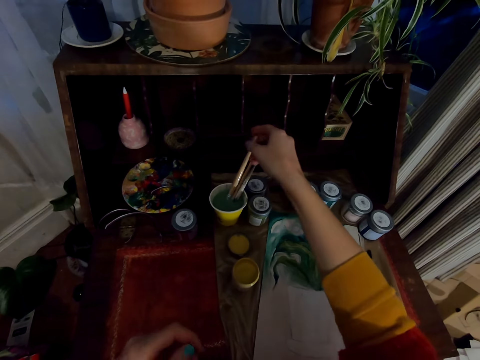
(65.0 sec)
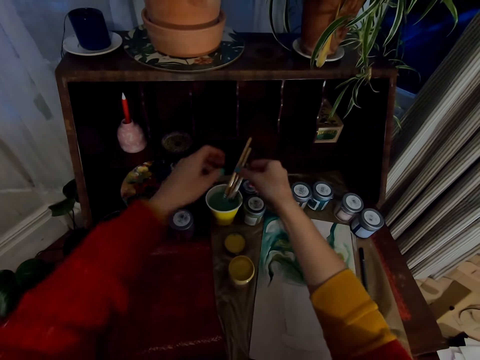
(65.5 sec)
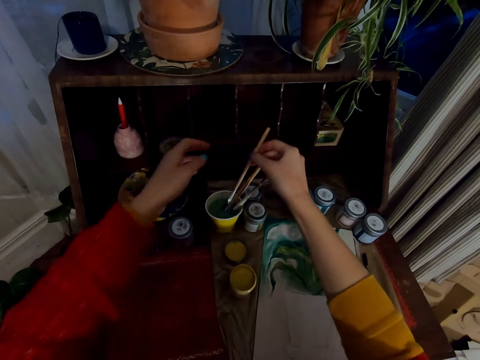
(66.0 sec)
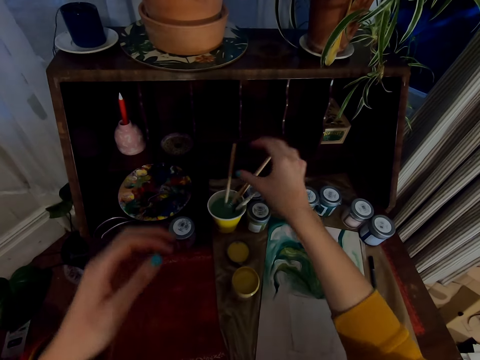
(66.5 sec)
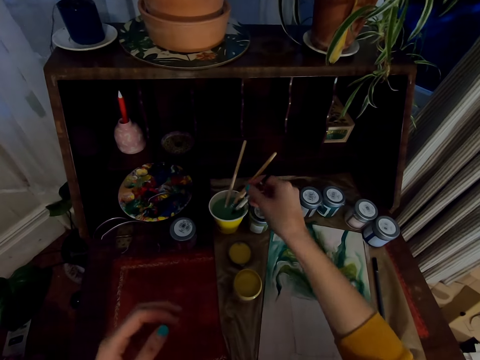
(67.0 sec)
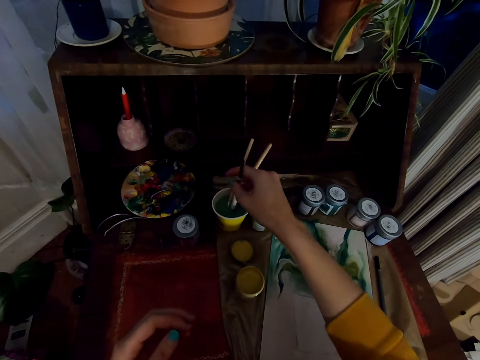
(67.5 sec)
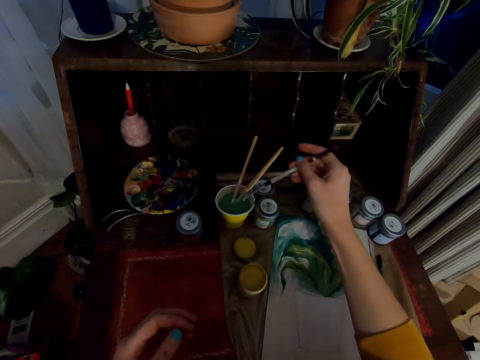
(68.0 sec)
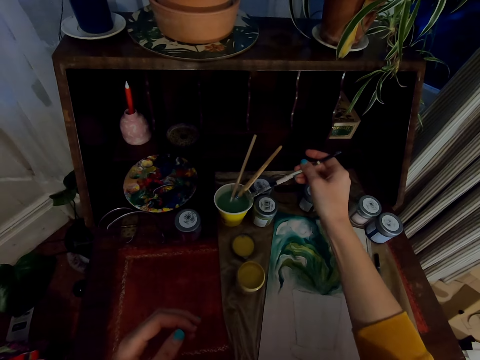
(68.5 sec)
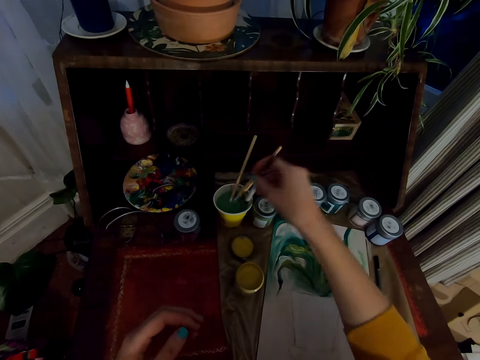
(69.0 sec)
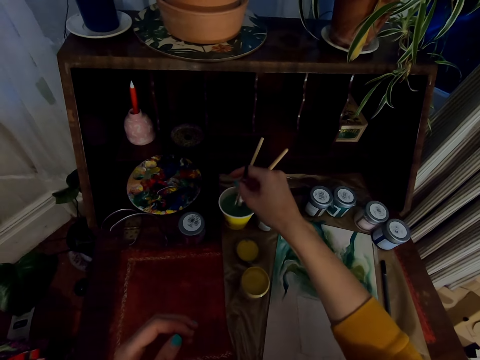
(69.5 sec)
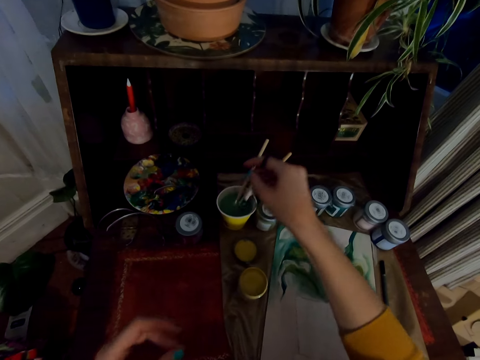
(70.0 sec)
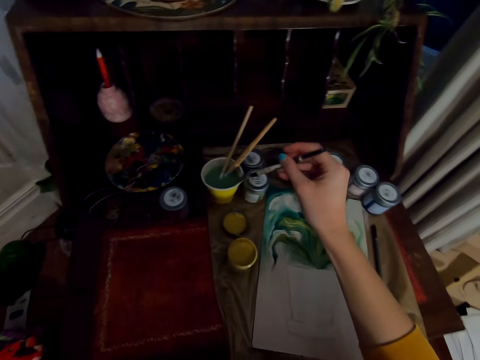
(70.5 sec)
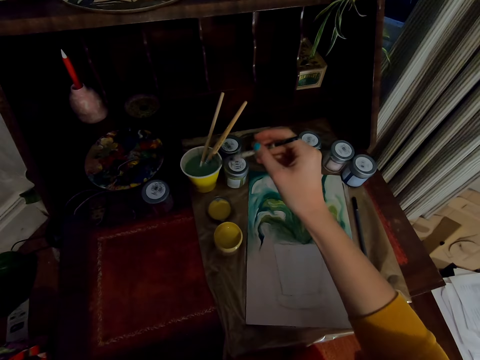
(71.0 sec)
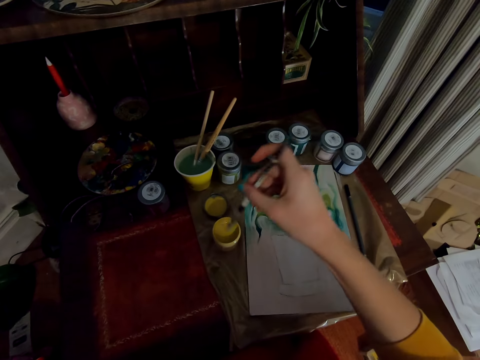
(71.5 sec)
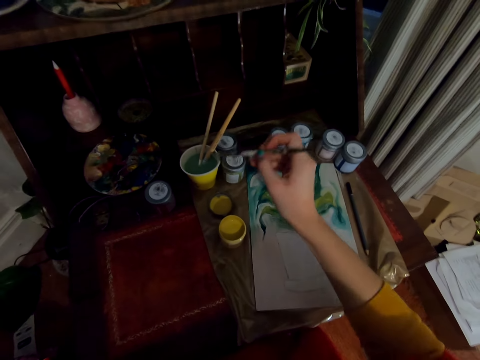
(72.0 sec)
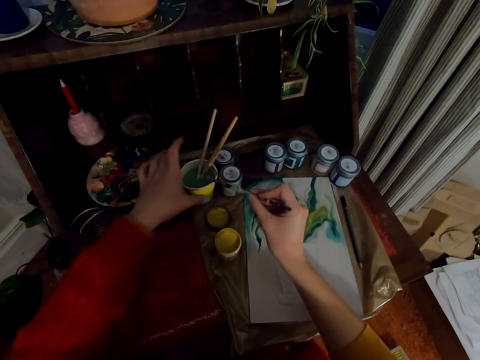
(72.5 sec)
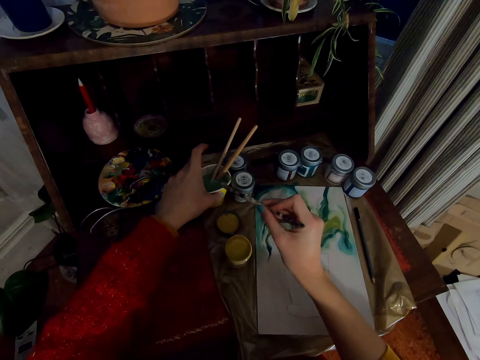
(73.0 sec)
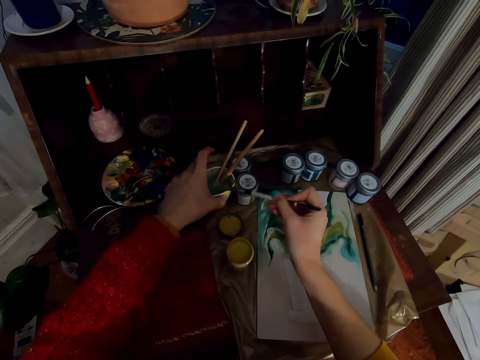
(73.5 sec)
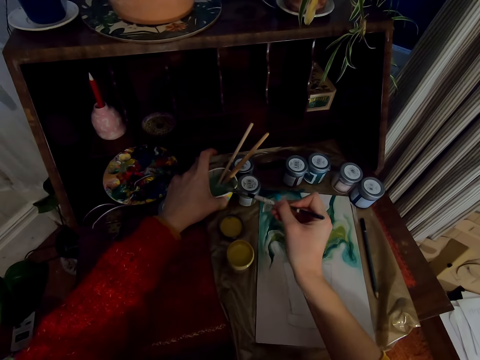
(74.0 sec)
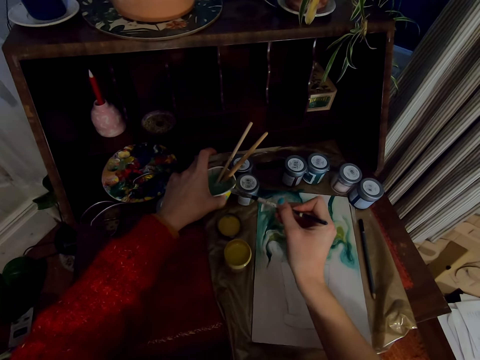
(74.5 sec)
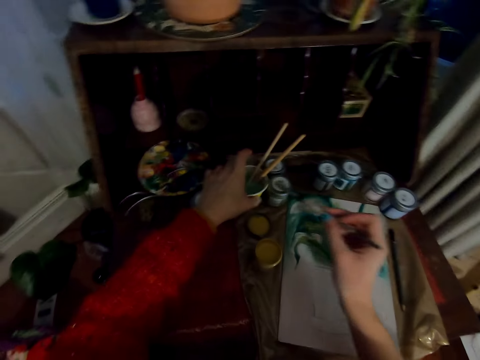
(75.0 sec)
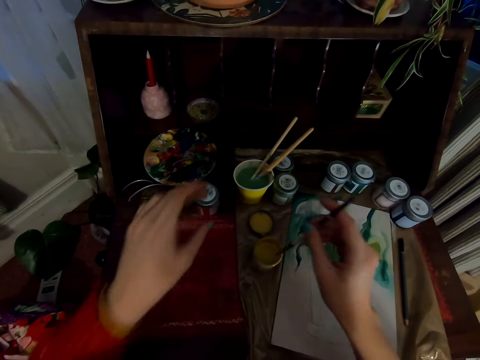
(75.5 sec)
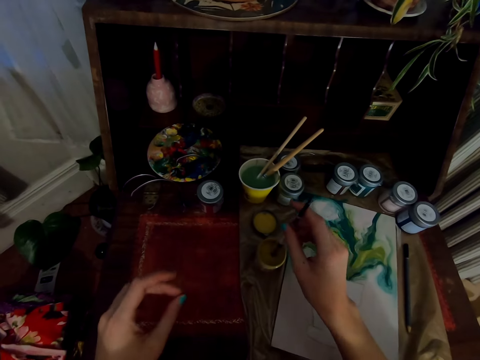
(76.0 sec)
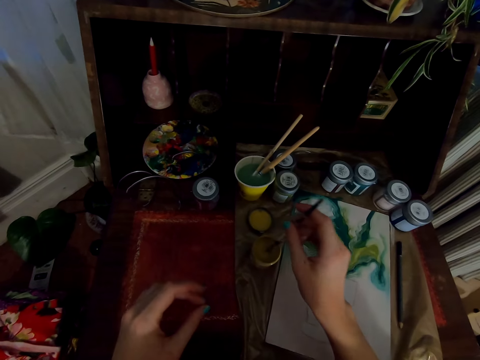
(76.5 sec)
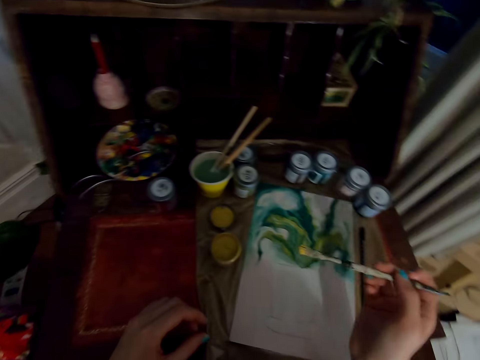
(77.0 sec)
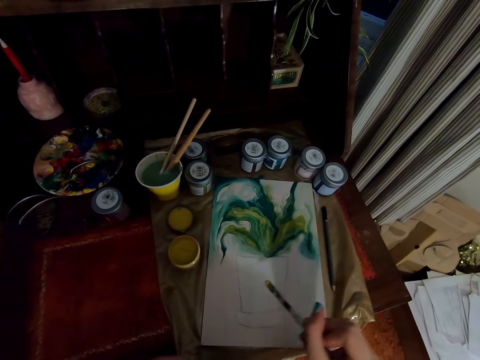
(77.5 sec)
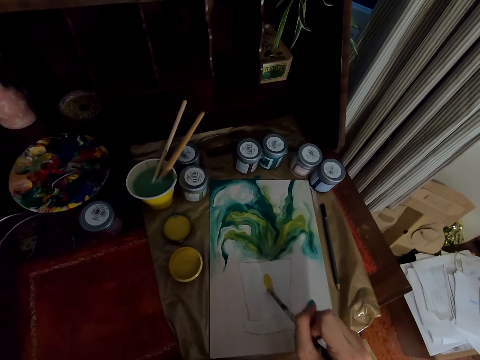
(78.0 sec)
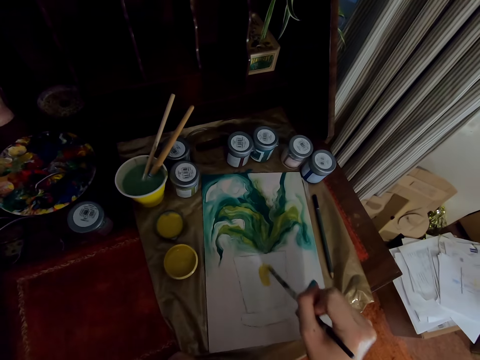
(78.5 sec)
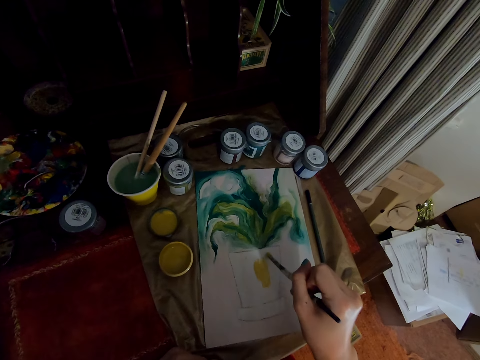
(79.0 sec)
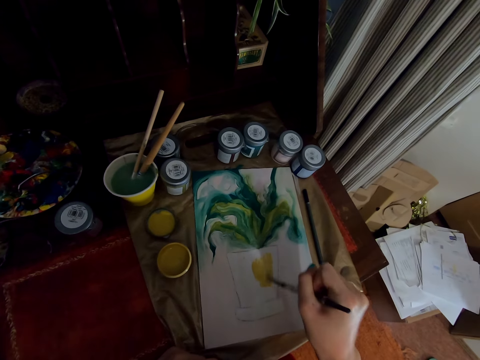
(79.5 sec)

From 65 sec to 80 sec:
The camera wearer dips the painting brush in the cup. They lift the painting brush from the cup. They dip the painting brush in the cup. They rinse the painting brush in the cup. They lift the painting brush from the cup. They dip the painting brush in the cup. They lift the painting brush from the cup. They wipe the painting brush against the cup. They dip the painting brush on the painting tin. They hold the cup with a hand. They wipe paint off the painting brush. They dip the painting brush on the painting tin. They stroke the canvas with the painting brush.

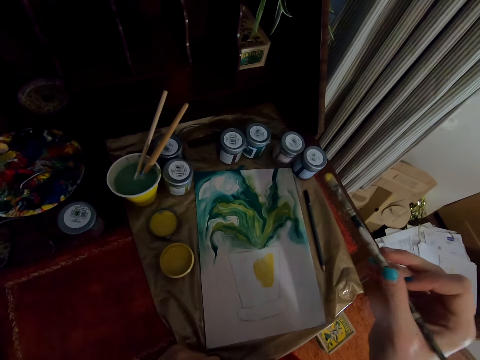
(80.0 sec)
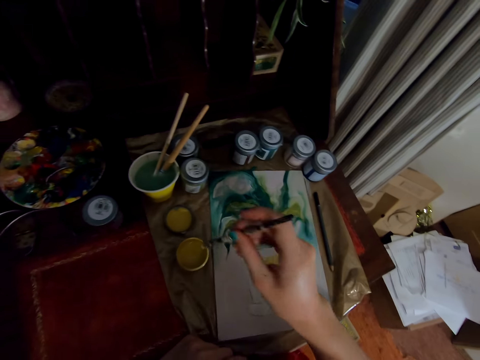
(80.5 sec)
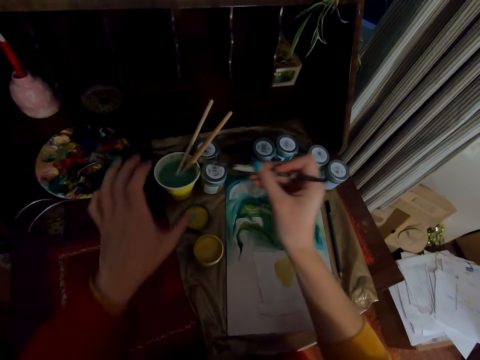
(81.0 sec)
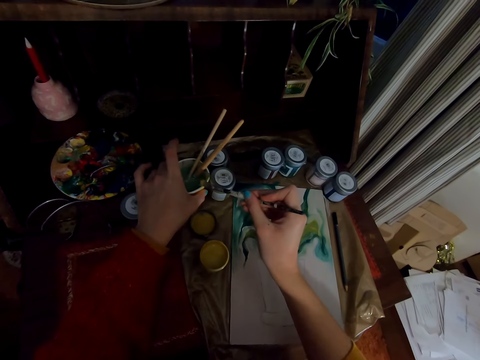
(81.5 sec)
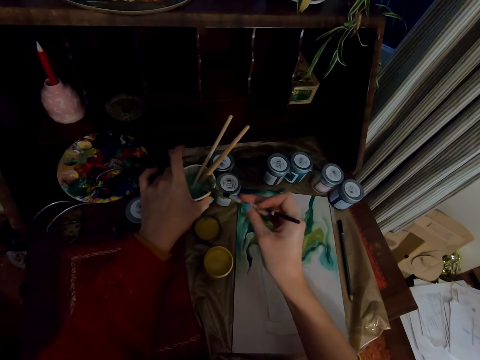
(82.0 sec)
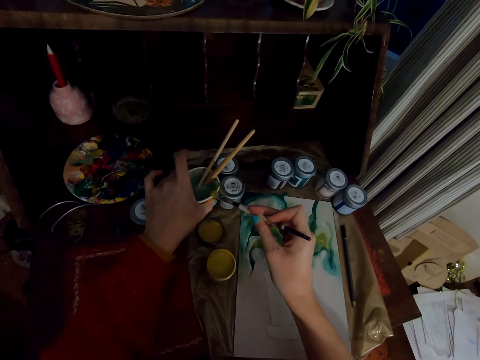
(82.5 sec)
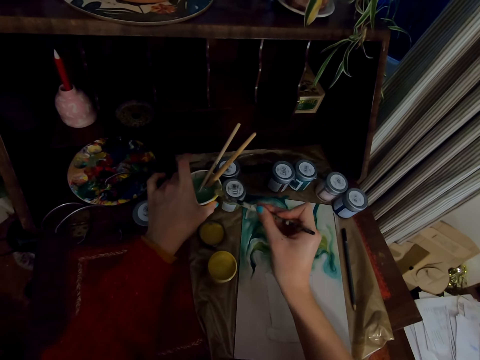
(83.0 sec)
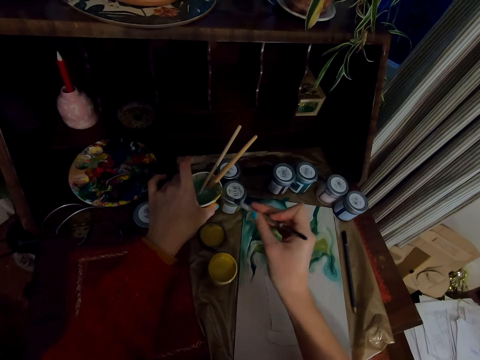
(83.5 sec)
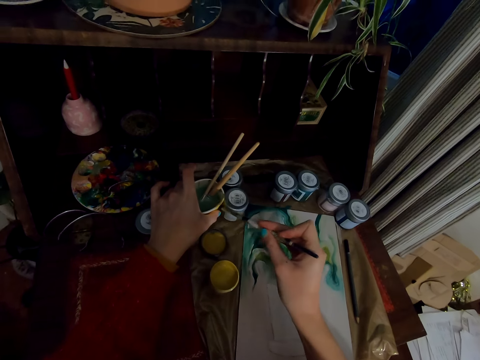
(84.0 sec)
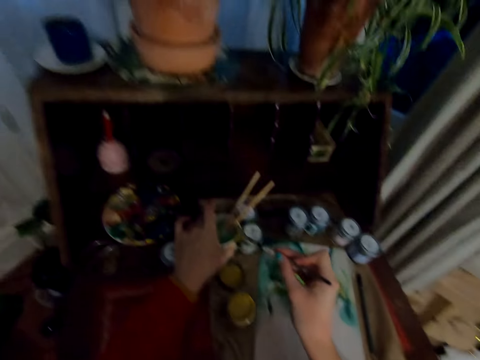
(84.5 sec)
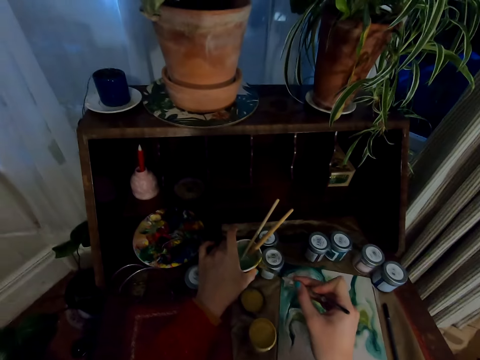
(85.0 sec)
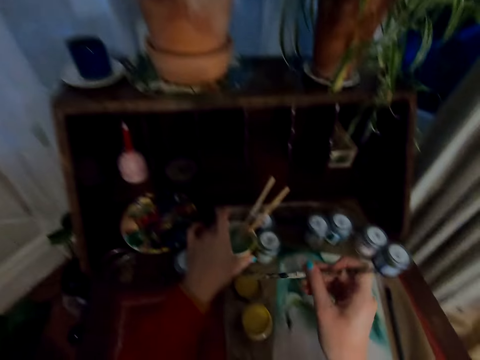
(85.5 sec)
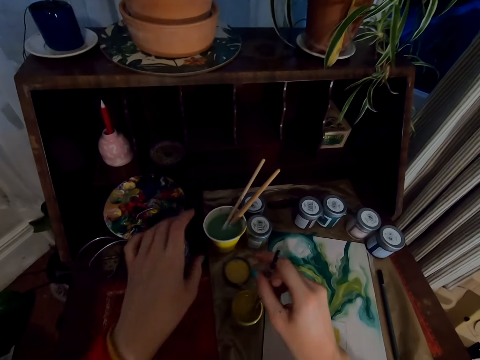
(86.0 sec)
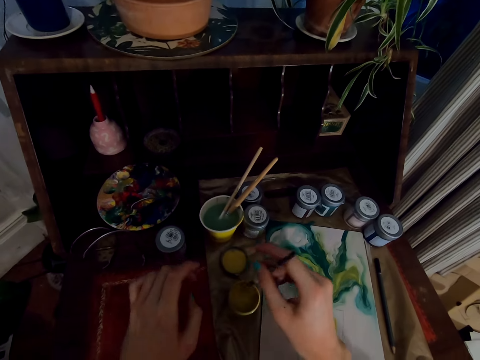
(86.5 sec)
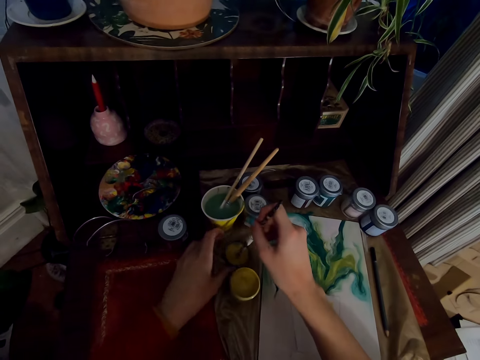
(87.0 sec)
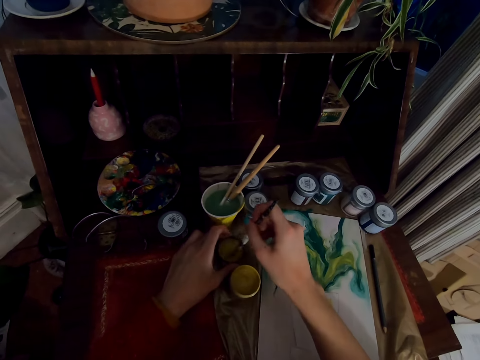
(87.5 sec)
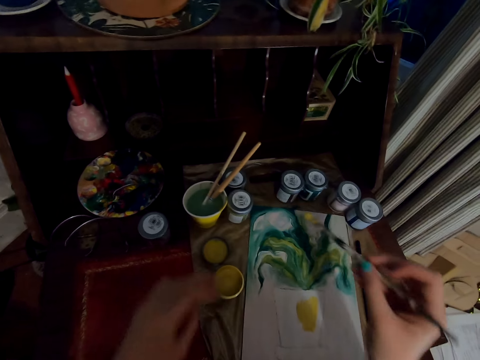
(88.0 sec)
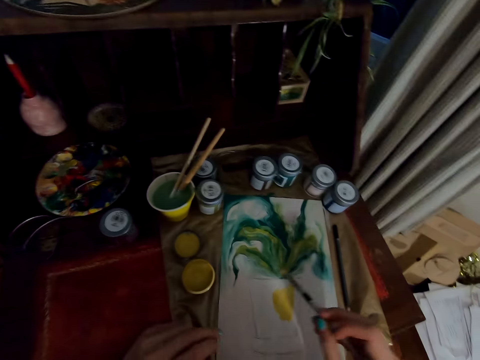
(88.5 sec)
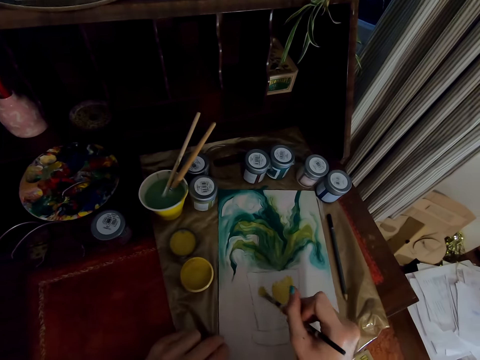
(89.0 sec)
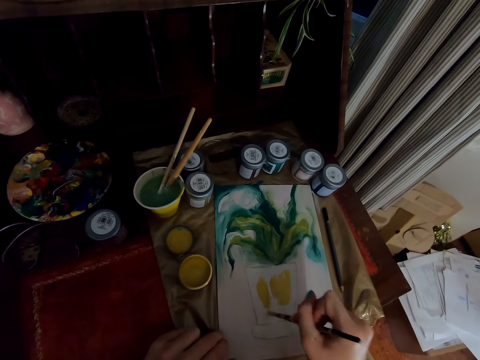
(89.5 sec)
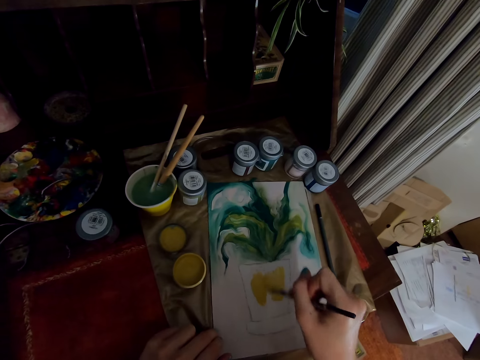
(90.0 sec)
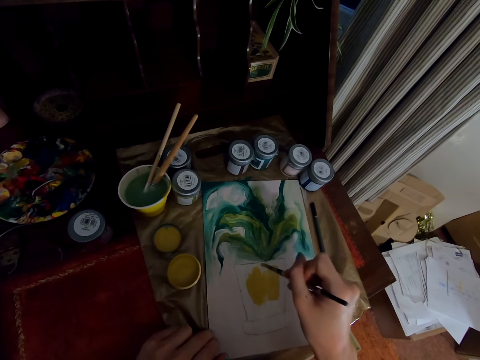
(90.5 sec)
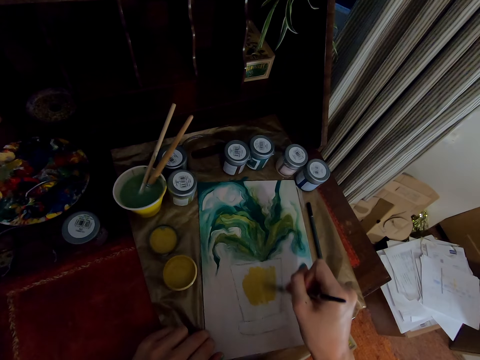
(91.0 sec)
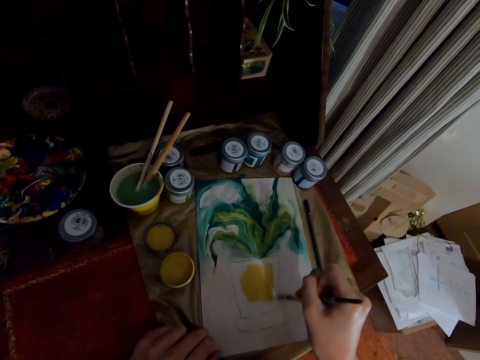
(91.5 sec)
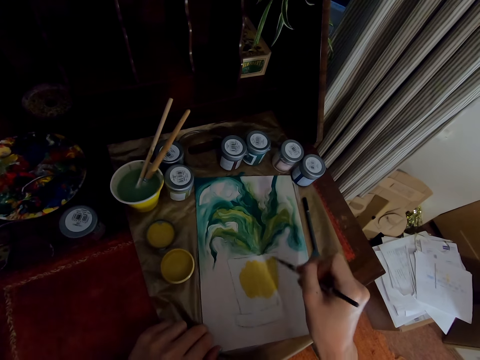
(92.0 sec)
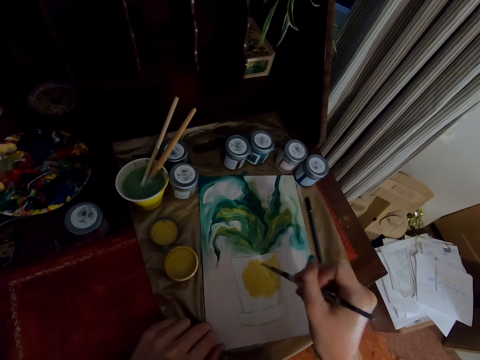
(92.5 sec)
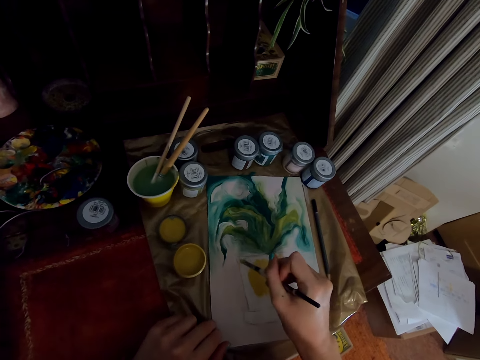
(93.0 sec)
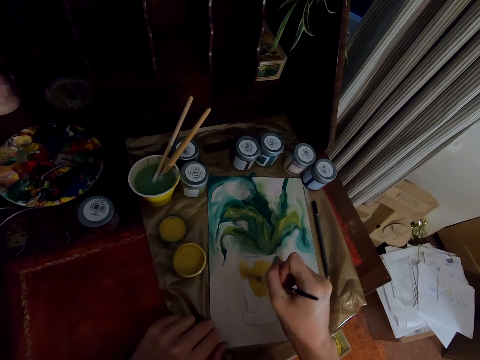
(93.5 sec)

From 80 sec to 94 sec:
The camera wearer reduces the excess paint from the paintbrush. They wipe paint off the painting brush. They dip the painting brush on the painting tin. They stroke the lid. They stroke the canvas with the painting brush.
